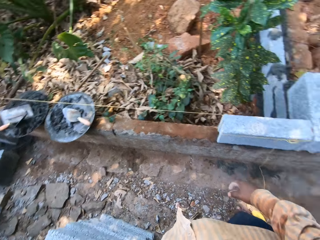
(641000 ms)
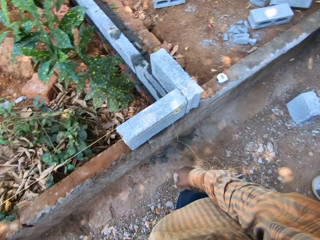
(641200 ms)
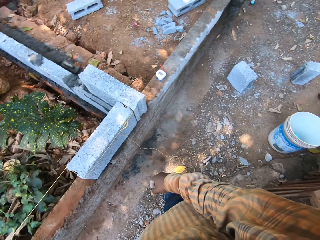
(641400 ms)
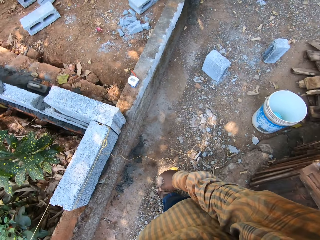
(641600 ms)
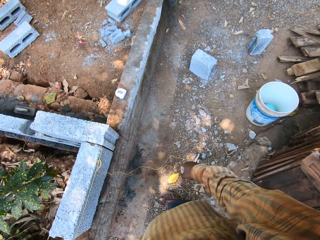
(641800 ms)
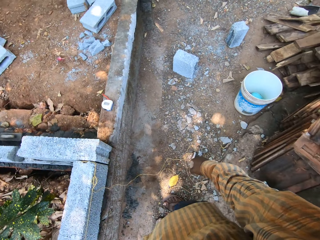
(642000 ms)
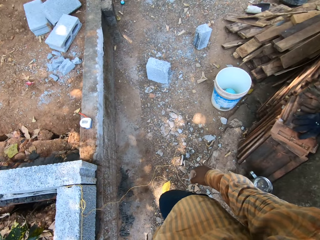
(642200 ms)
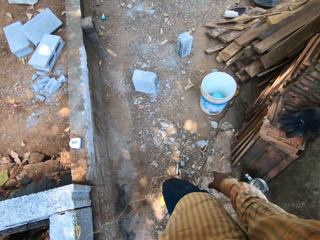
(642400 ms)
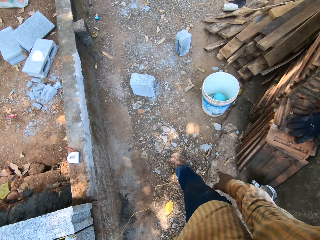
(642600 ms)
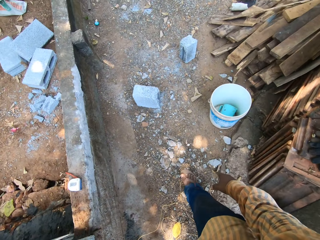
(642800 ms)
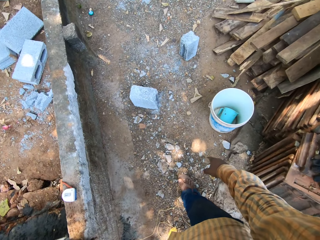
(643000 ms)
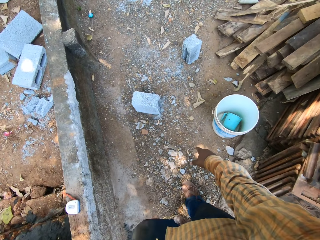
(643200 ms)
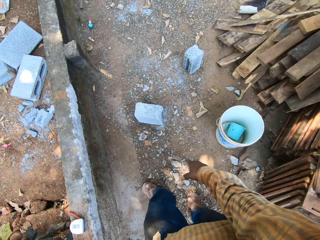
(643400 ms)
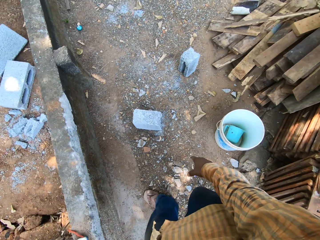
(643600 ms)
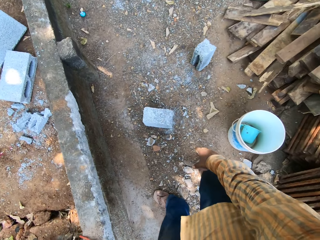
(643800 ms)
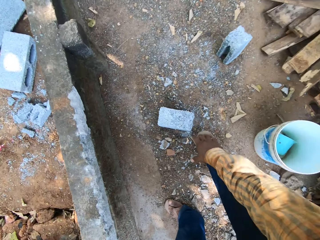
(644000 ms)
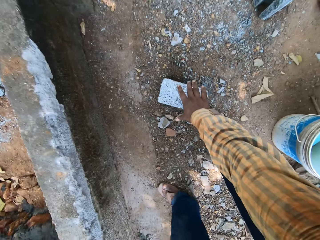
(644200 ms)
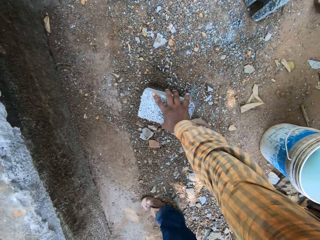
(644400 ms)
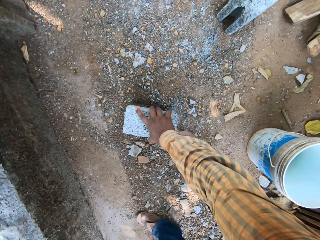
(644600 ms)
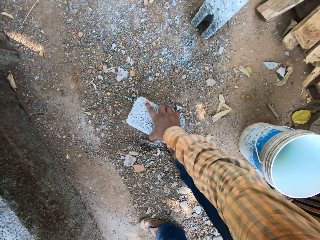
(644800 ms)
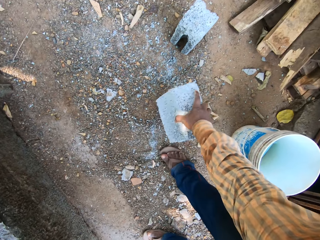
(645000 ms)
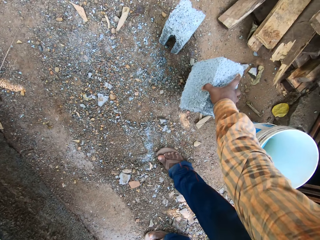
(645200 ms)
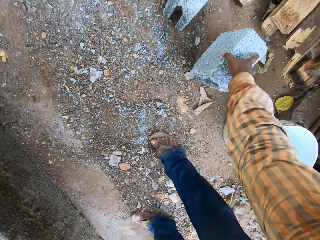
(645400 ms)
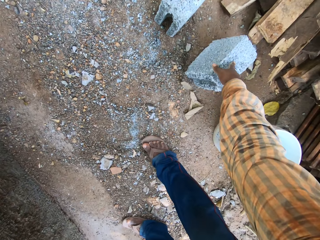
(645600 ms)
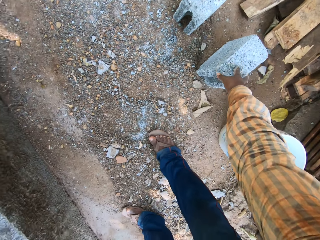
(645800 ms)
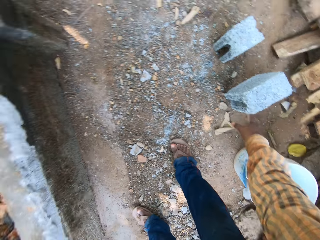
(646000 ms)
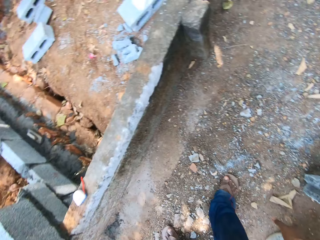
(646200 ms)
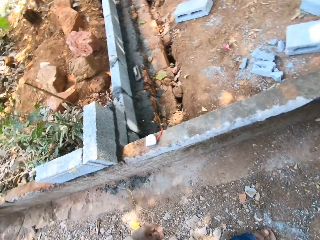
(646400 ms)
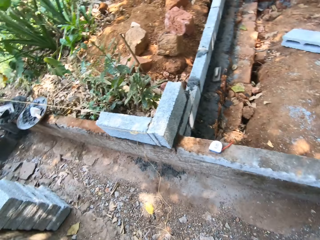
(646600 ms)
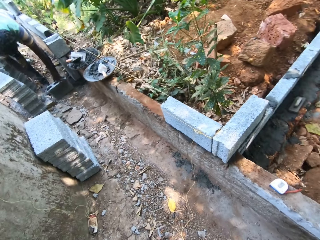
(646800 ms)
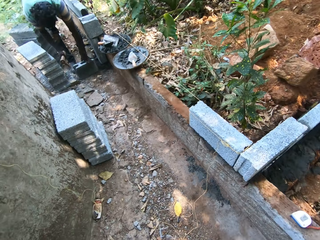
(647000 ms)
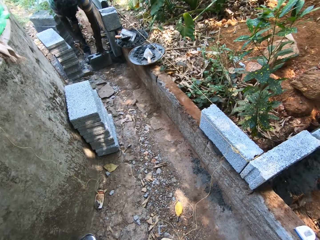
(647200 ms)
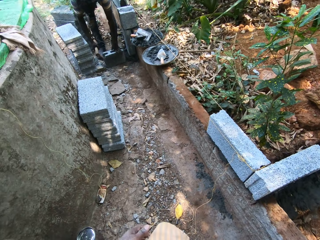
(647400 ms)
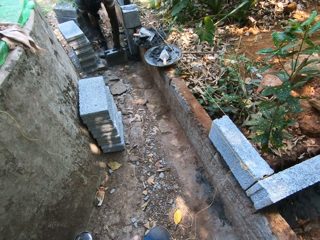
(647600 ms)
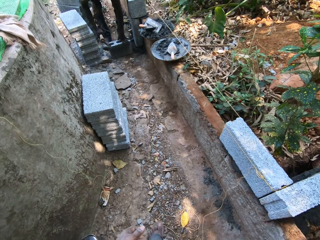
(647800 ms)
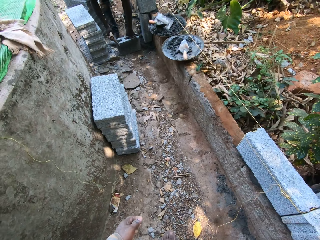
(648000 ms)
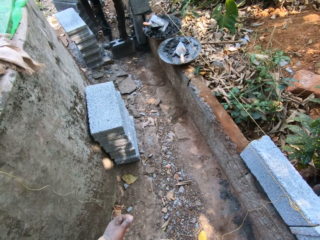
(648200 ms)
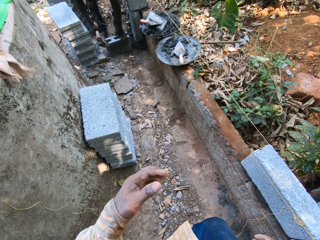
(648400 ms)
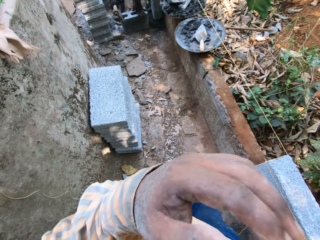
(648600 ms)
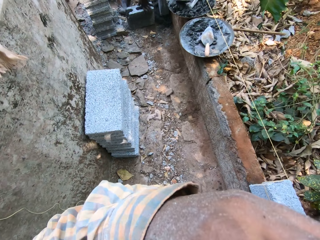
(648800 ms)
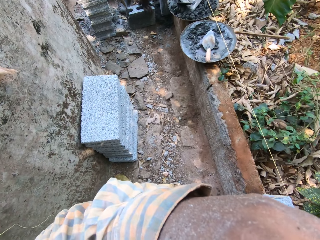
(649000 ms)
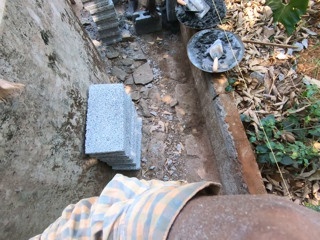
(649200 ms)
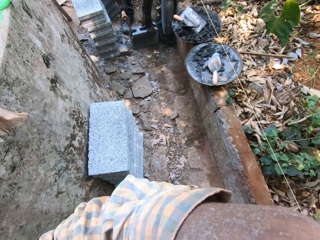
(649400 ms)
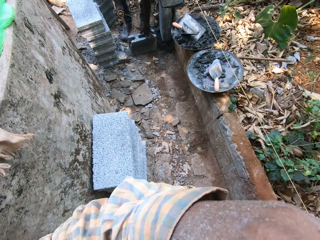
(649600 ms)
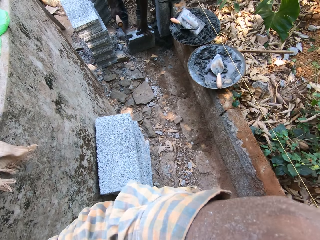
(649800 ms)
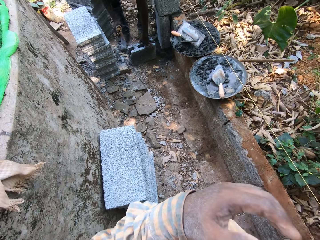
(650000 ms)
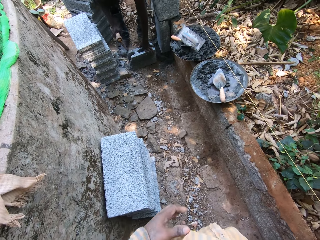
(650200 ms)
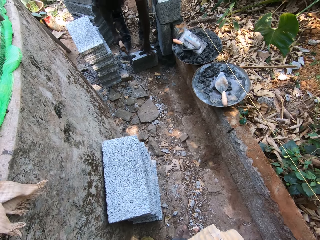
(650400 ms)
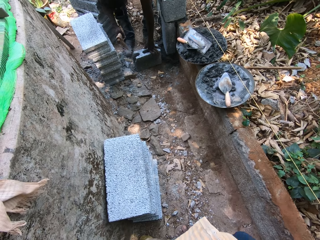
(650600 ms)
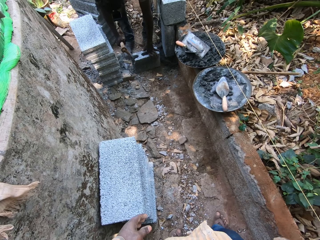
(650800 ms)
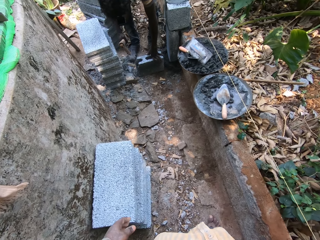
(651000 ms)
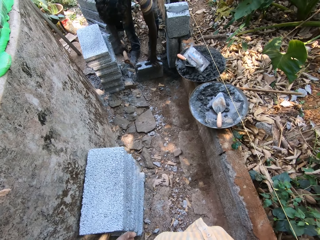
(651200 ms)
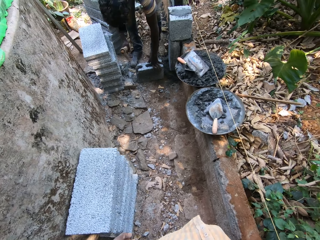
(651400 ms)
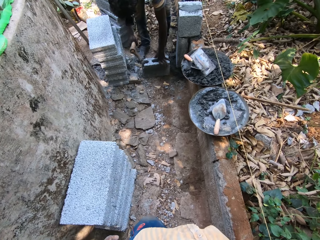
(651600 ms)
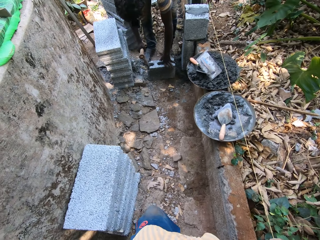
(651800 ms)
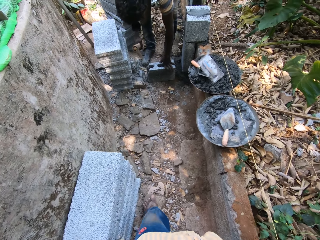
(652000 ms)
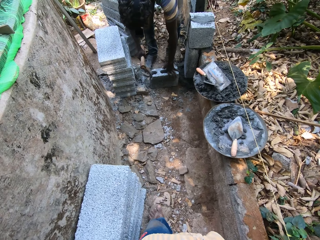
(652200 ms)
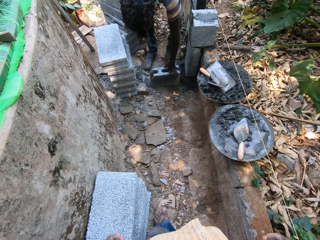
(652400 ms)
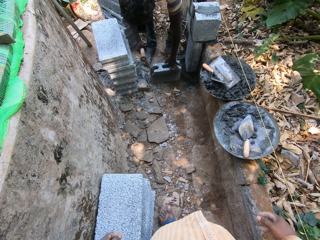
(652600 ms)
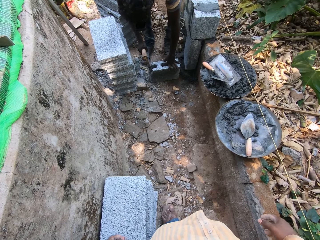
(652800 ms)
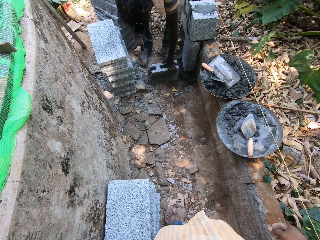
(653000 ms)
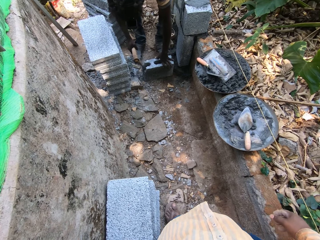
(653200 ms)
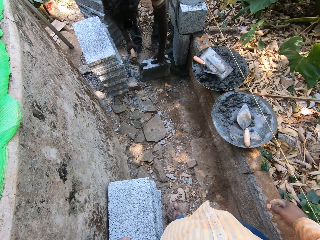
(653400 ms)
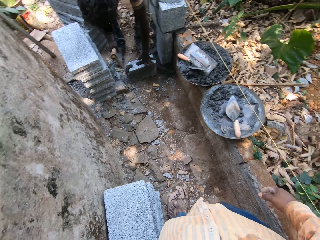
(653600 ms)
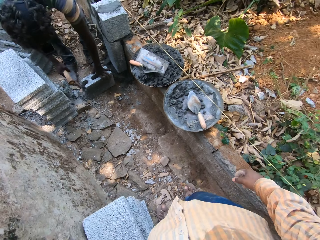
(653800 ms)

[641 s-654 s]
The camera wearer moves a block. He picks up the block from the ground with his right hand. He puts the block on the ground with his right hand. He looks around. The man hits the block with the axe in his right hand. The camera wearer walks around, touches his face, and looks around.

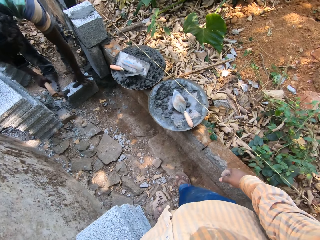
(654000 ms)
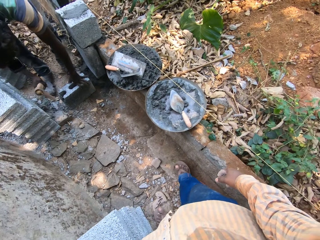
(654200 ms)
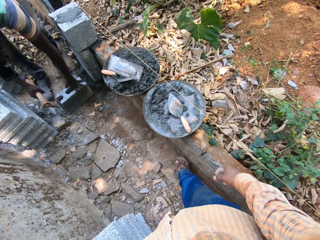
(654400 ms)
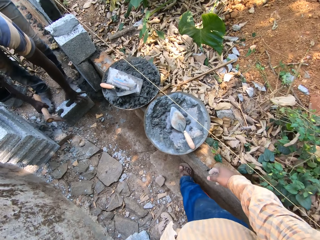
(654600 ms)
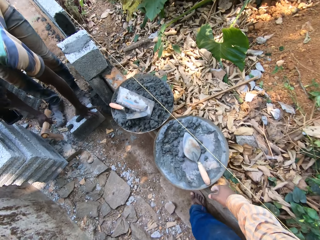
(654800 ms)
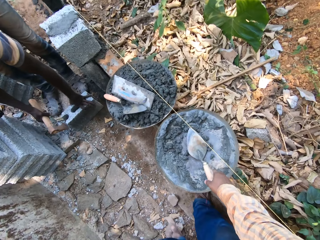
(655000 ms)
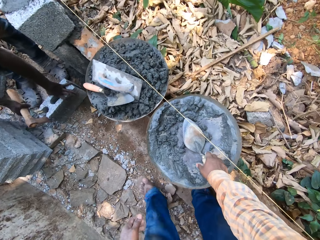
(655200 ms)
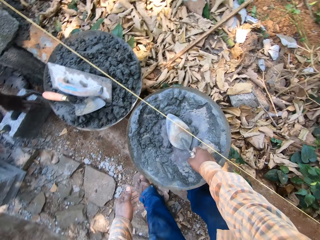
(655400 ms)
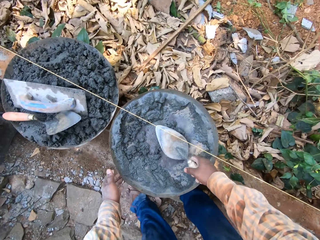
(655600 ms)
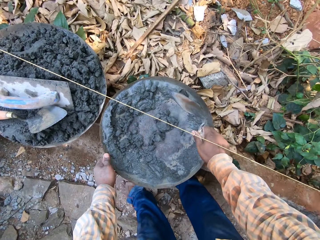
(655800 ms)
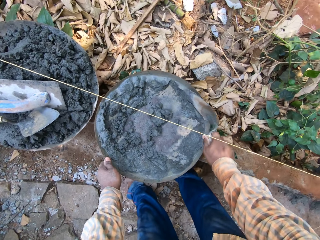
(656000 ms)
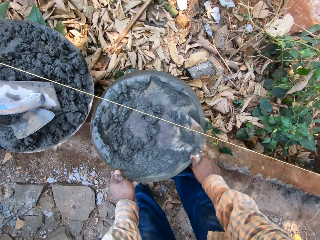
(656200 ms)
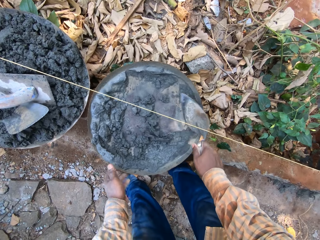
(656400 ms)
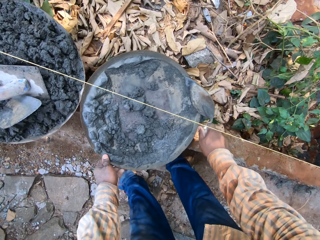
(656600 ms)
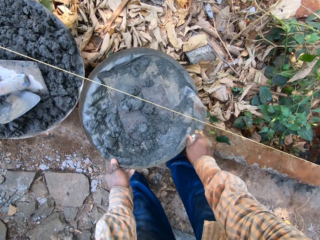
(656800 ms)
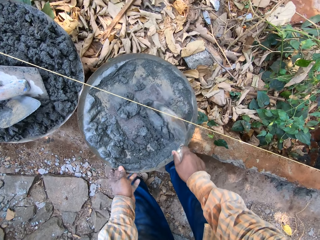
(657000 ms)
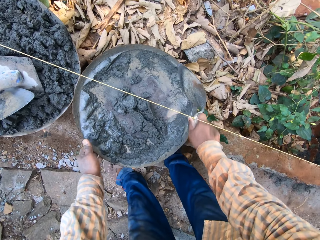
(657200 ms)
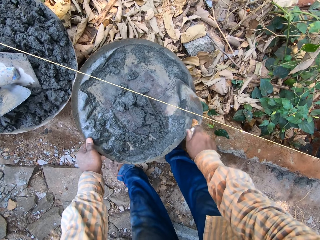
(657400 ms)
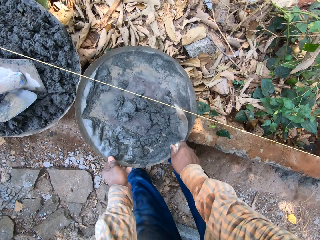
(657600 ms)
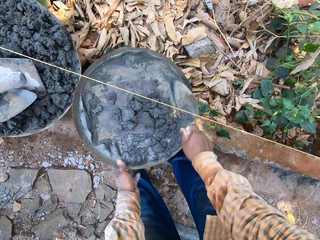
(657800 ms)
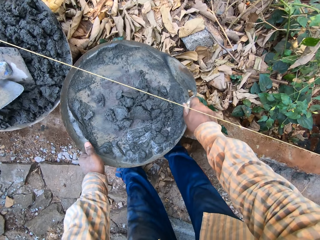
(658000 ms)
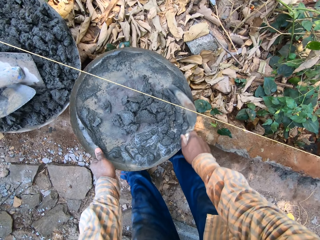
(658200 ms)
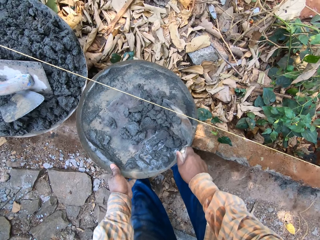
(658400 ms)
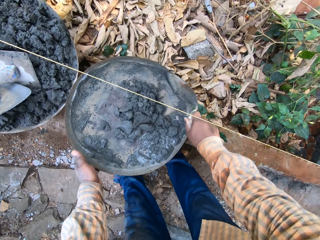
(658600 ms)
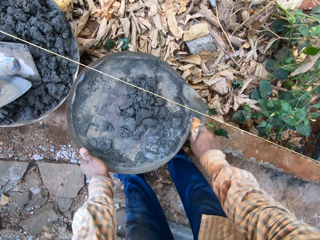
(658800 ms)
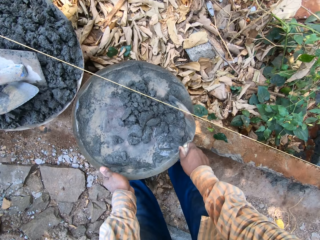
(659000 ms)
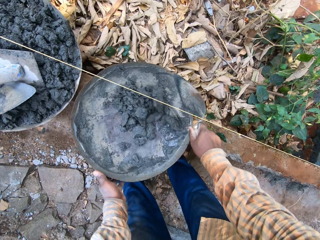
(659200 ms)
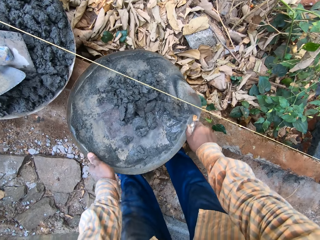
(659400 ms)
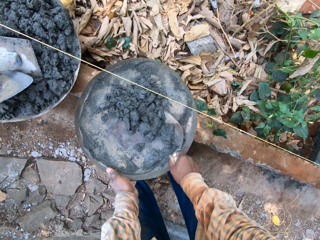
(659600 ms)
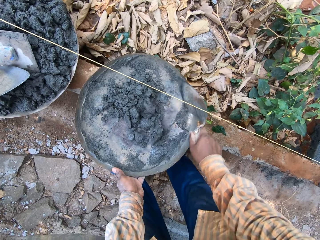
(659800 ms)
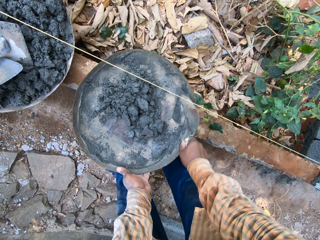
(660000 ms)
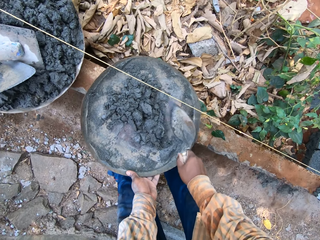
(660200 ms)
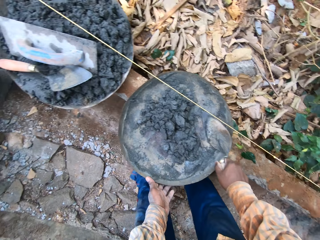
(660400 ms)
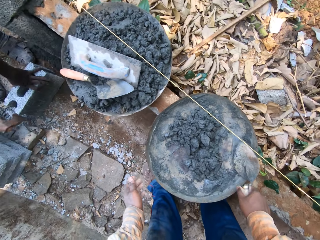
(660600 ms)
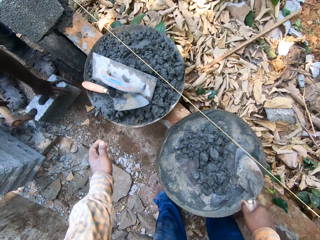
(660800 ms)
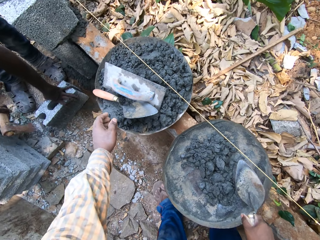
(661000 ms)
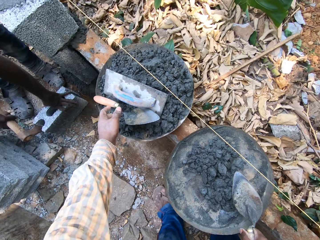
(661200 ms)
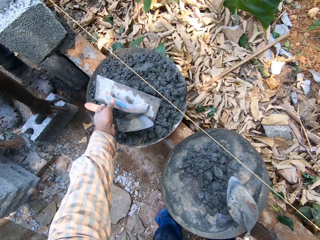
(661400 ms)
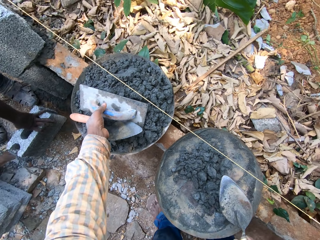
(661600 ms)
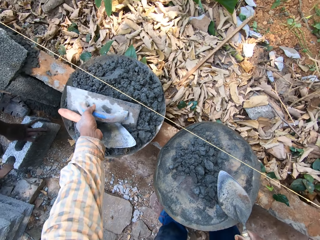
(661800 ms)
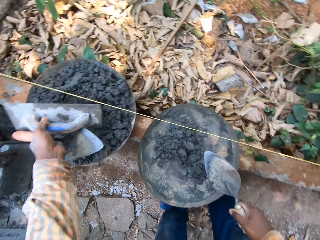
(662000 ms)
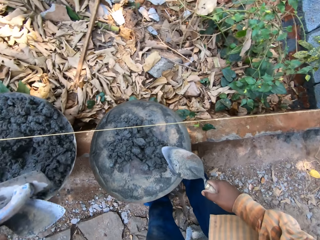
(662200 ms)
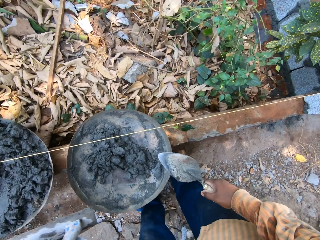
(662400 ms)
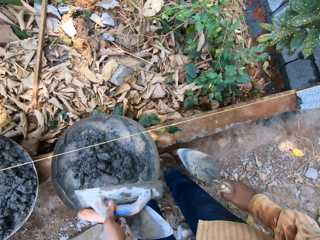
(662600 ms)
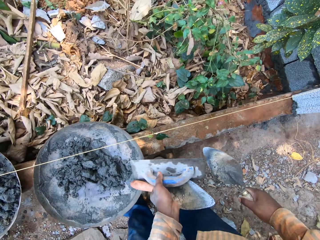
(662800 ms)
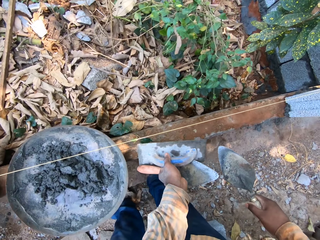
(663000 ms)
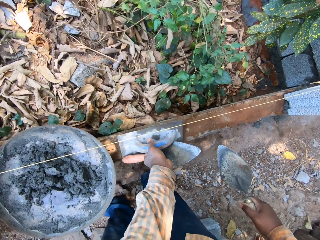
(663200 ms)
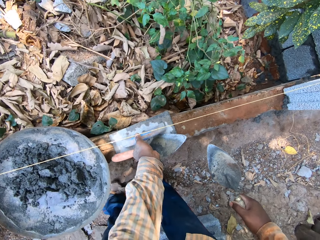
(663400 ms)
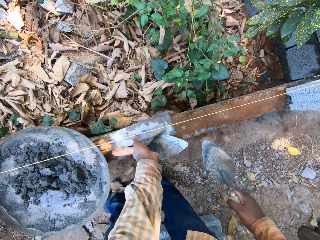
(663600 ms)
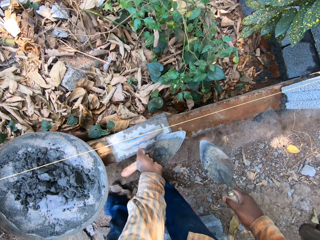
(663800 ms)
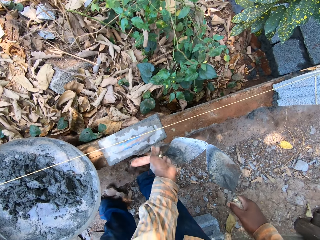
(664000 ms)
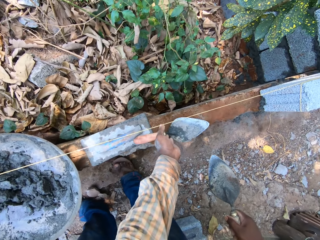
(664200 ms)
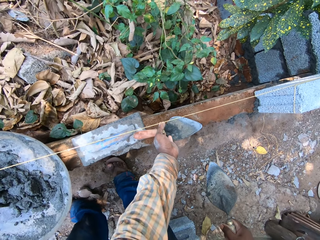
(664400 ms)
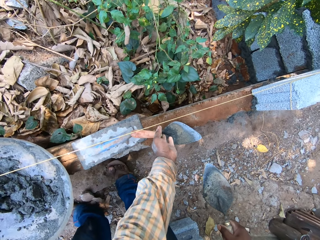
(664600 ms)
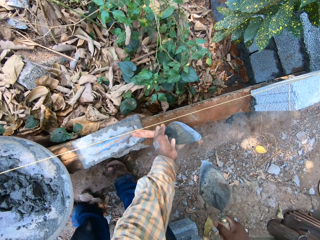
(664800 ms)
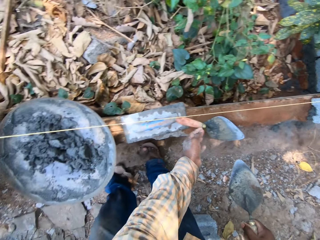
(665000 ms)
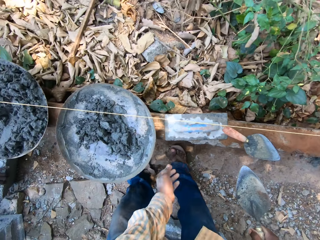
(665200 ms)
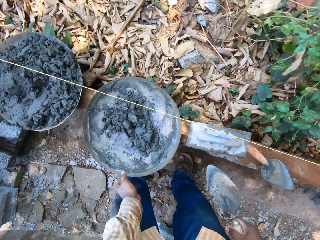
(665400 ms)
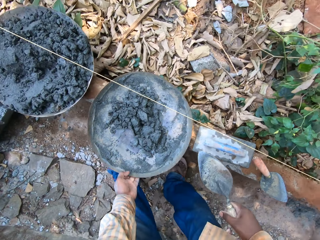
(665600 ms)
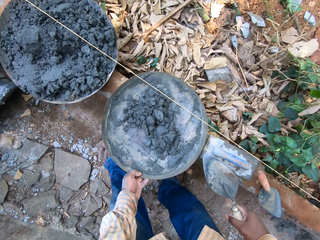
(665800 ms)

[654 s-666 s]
The camera wearer picks up a trowel or shovel from a pan or basin bowl with his right hand. He turns the pan with his left hand. He scrapes cement from the pan with the trowel in his right hand. He hits the trowel on the edge of the pan with his right hand. He picks up the trowel and a square trowel from a pan of cement with his left hand. He moves the shovel and plastering tool. He puts the square trowel on a fence with his left hand. He puts the trowel on the fence with his left hand. He picks up the pan of cement from the fence with his left hand. He carries the basin bowl.
